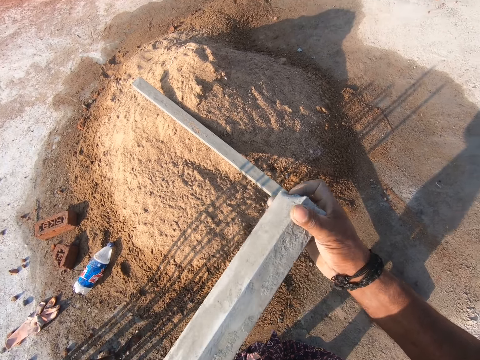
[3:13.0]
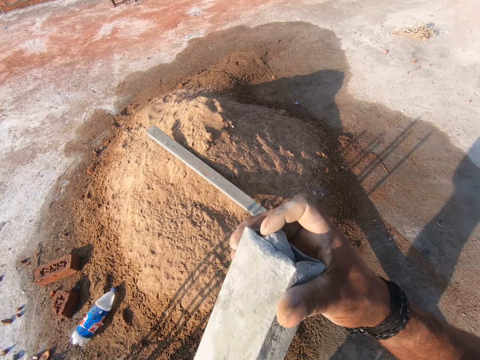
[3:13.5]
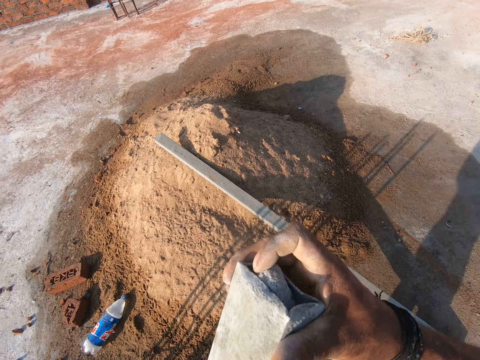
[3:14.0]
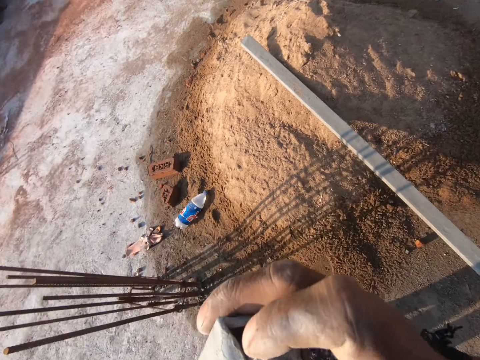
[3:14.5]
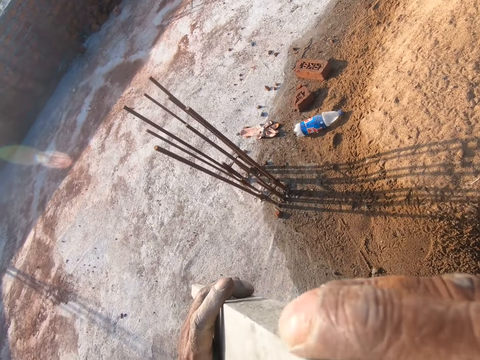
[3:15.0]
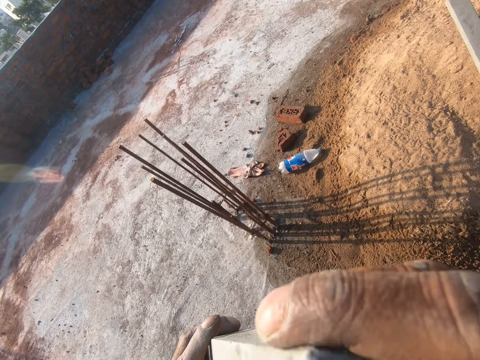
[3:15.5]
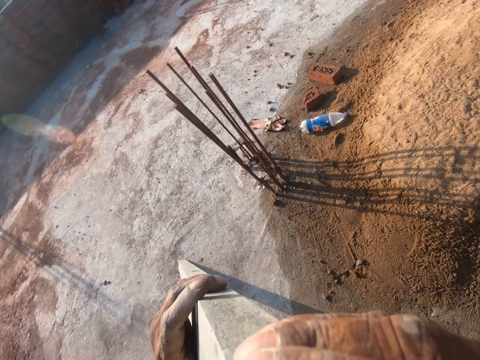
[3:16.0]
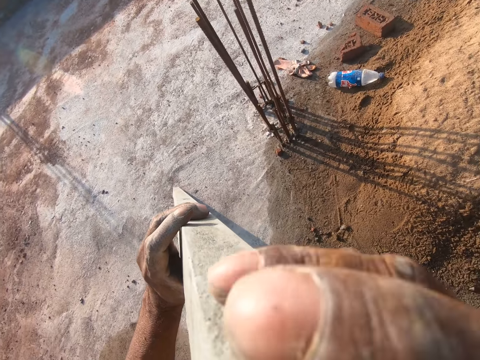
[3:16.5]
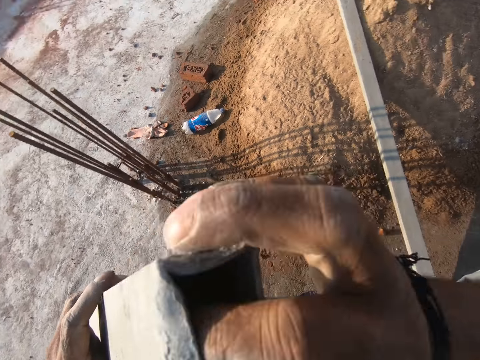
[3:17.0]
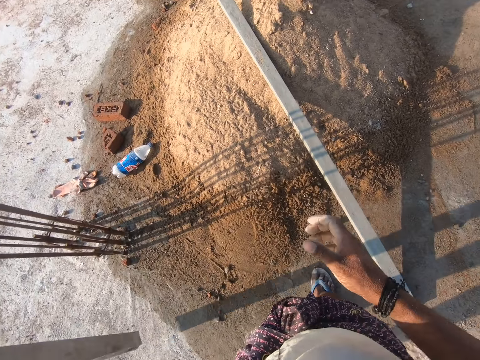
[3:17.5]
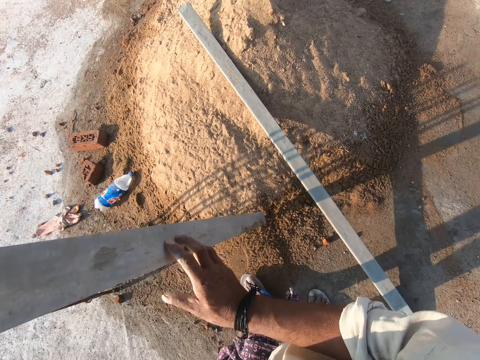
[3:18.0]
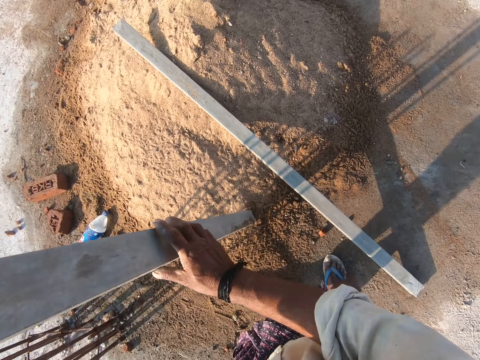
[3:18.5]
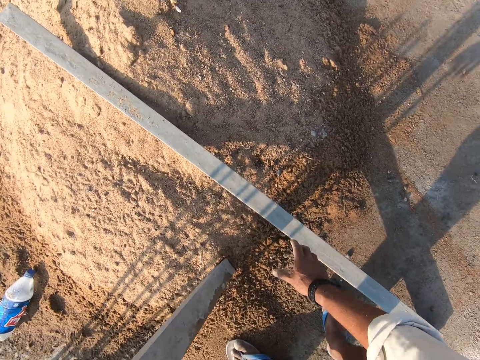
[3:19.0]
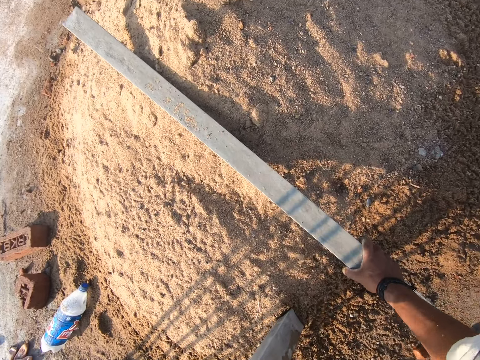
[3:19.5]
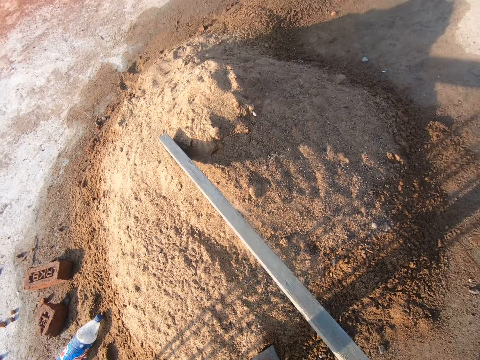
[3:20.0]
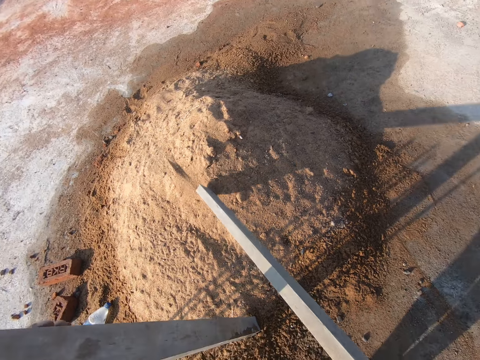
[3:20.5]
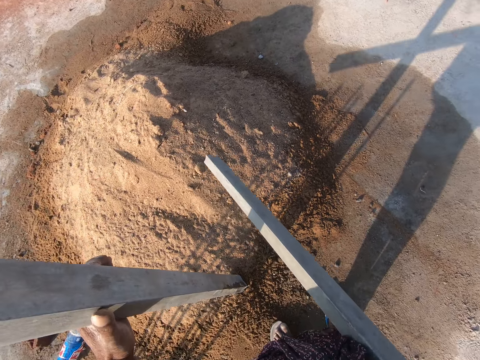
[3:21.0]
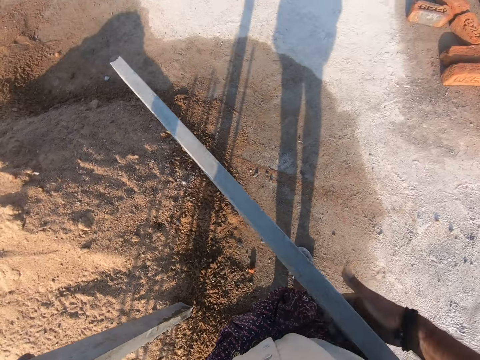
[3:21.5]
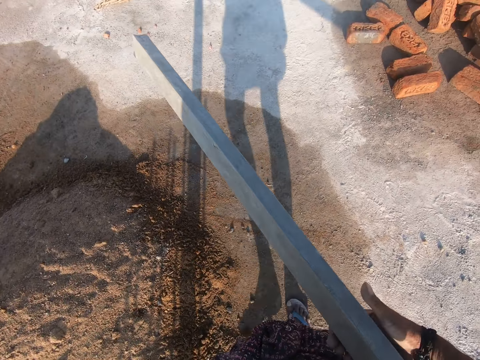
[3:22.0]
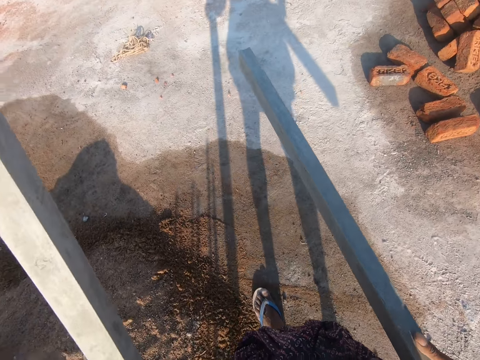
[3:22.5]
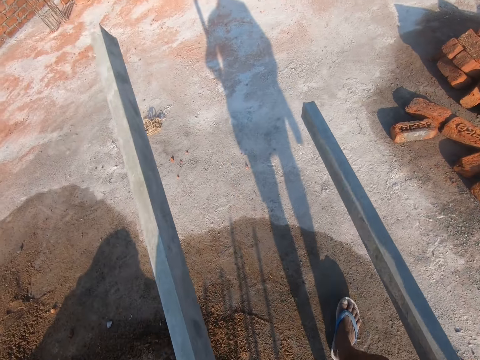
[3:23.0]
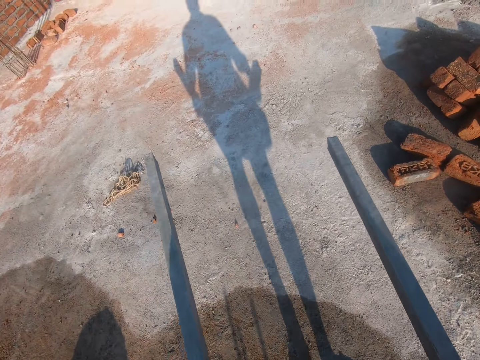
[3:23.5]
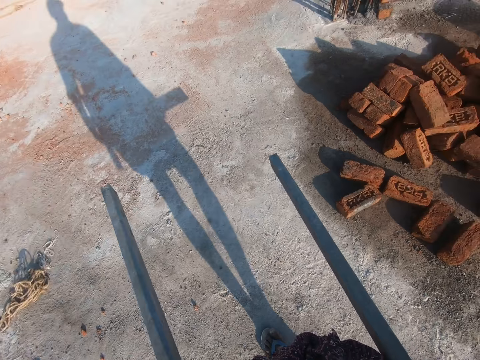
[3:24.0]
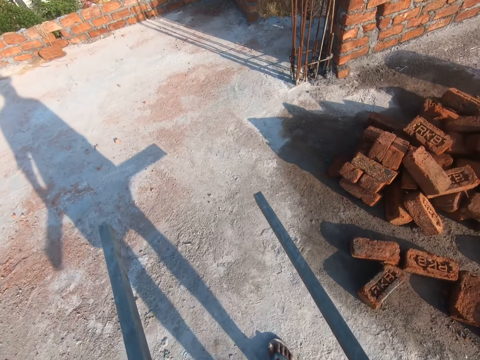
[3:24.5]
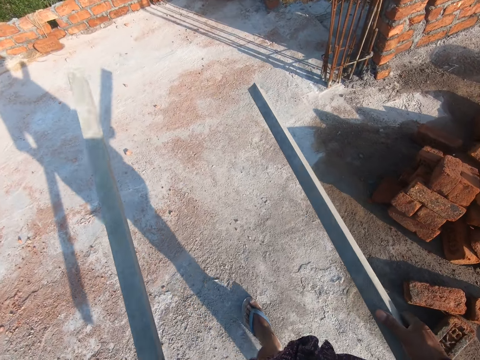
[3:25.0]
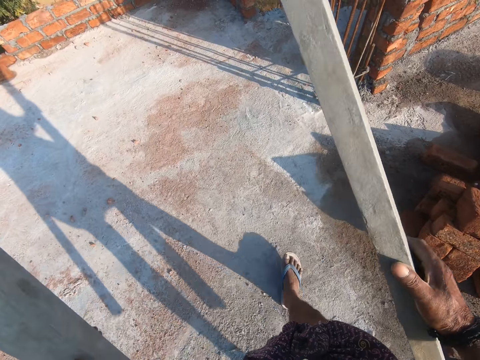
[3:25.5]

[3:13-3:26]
The camera wearer tilts a plaster iron bar. He picks up the plaster iron bar from a heap of sand on the floor with his right hand. He adjusts the plaster iron bar on his right hand. He walks in a building's top floor.

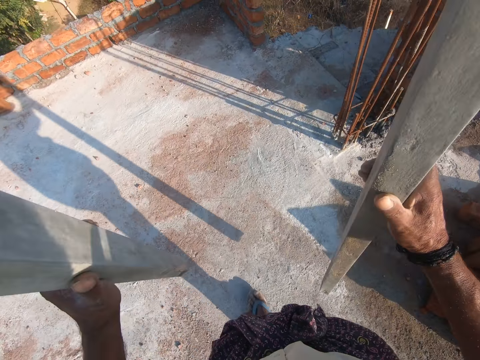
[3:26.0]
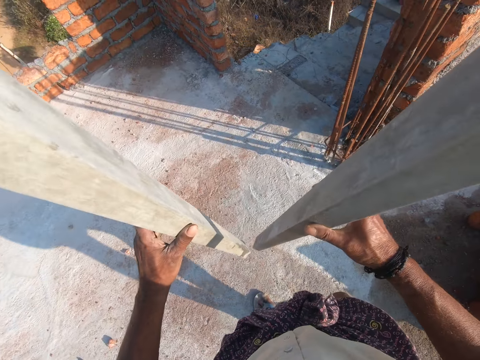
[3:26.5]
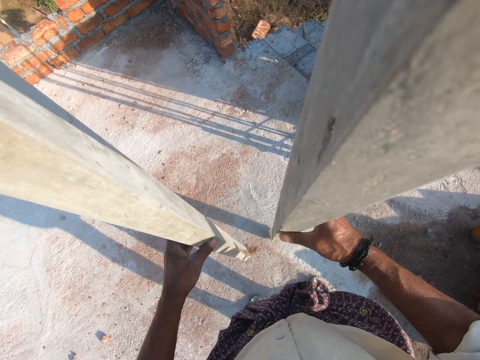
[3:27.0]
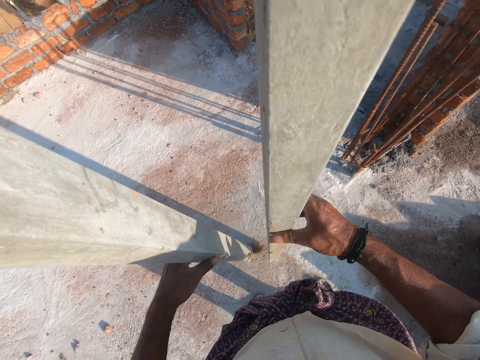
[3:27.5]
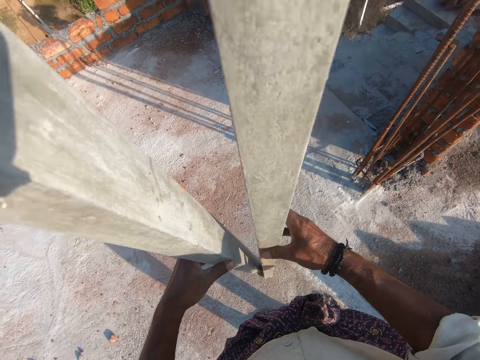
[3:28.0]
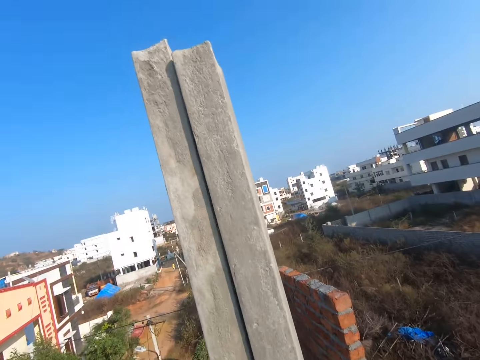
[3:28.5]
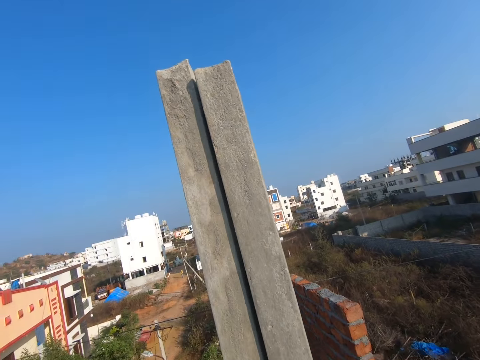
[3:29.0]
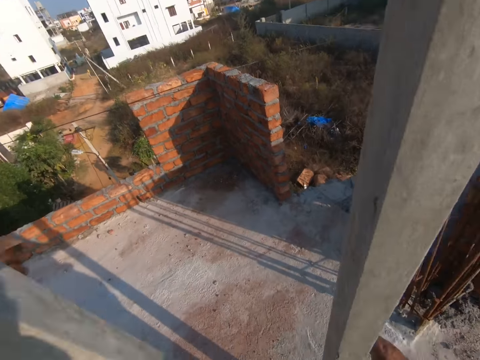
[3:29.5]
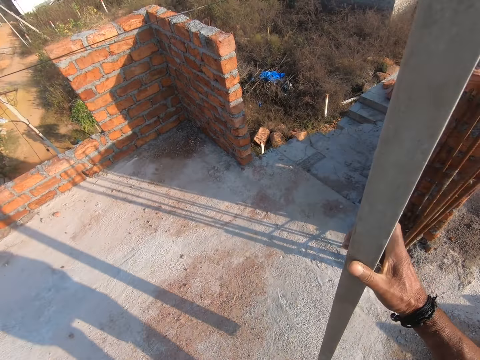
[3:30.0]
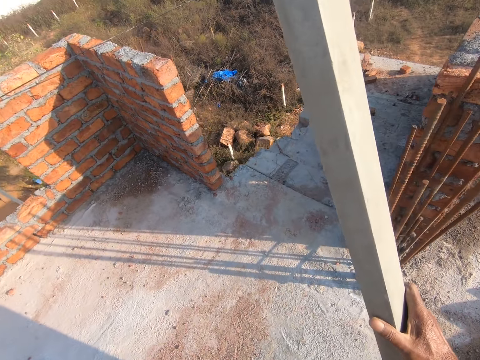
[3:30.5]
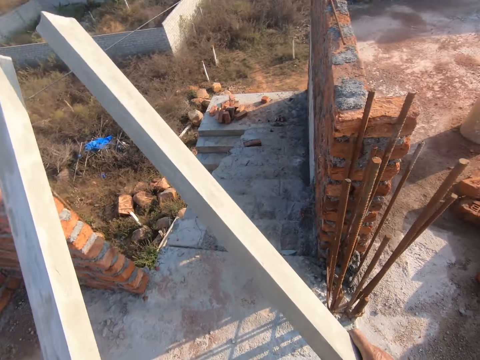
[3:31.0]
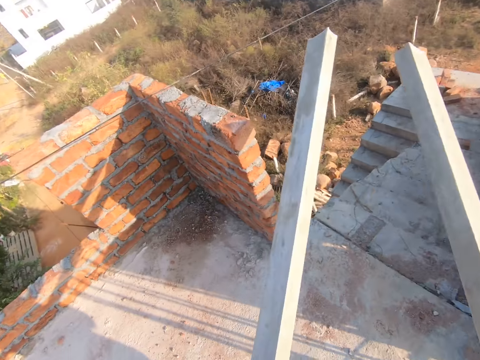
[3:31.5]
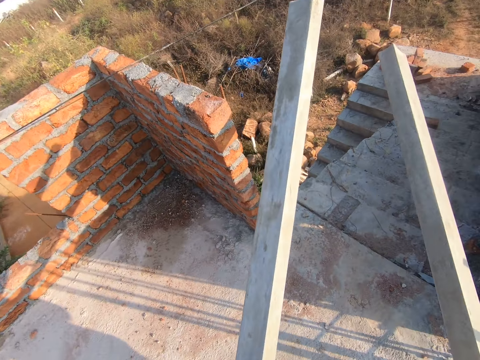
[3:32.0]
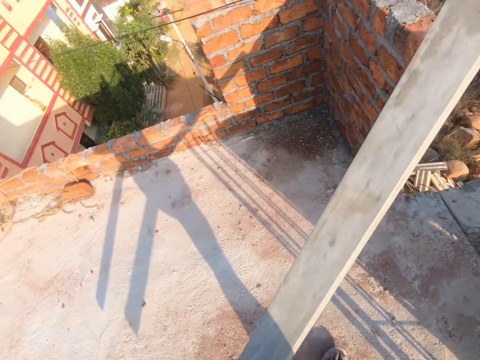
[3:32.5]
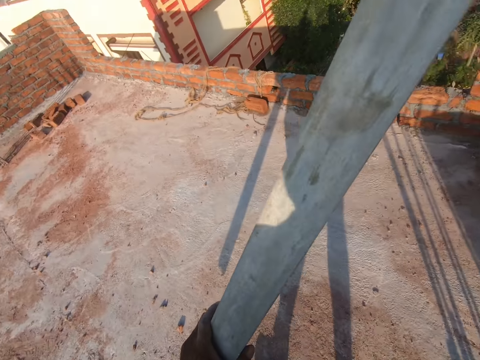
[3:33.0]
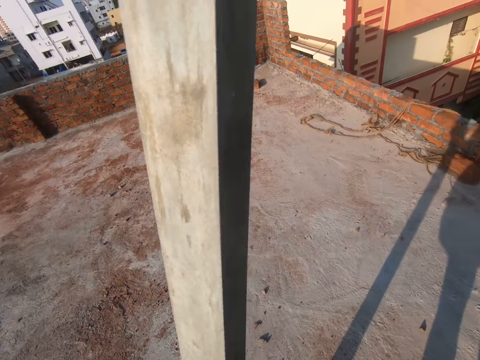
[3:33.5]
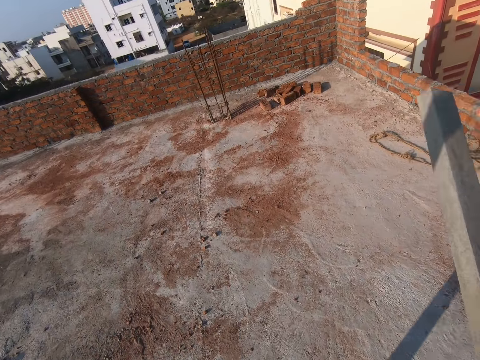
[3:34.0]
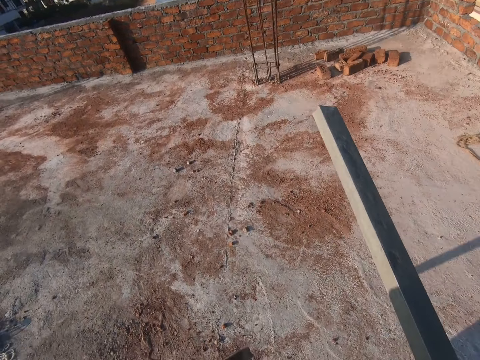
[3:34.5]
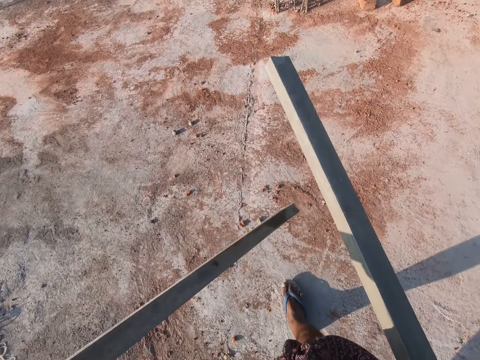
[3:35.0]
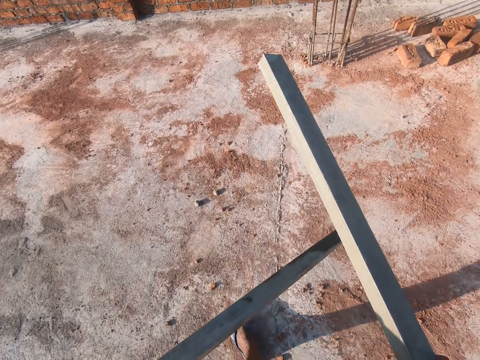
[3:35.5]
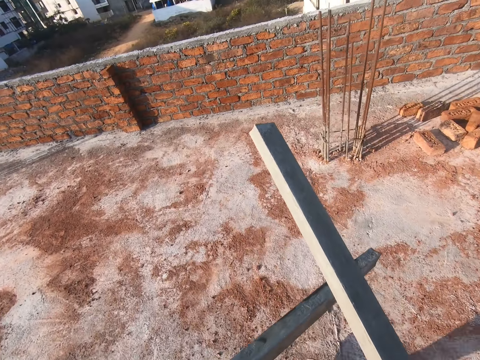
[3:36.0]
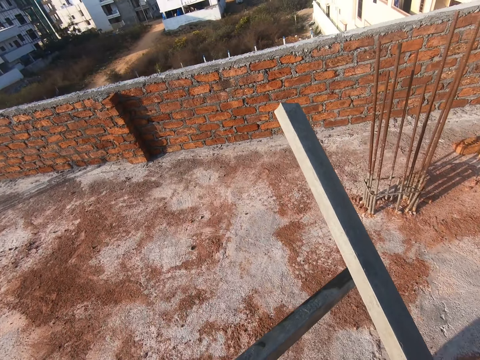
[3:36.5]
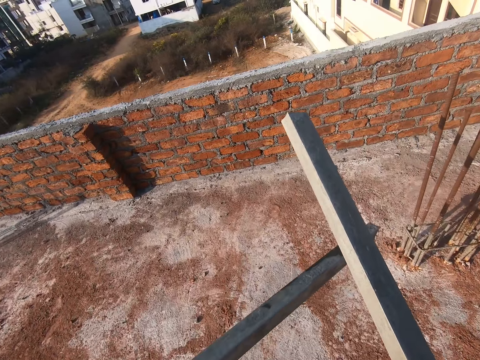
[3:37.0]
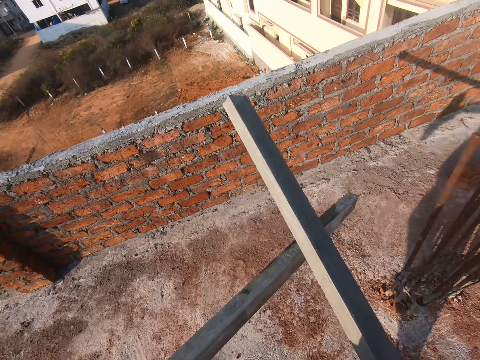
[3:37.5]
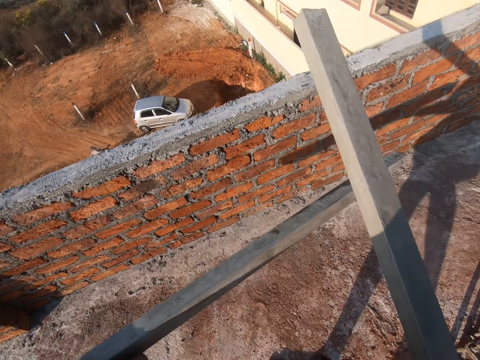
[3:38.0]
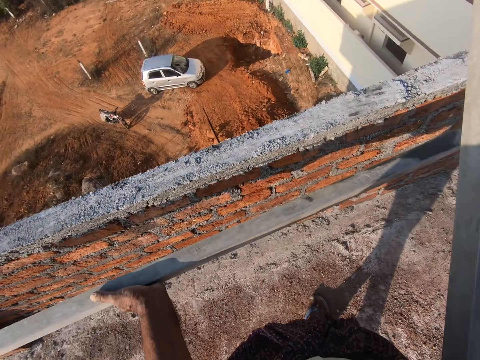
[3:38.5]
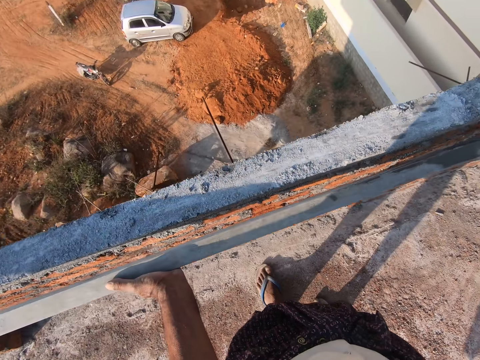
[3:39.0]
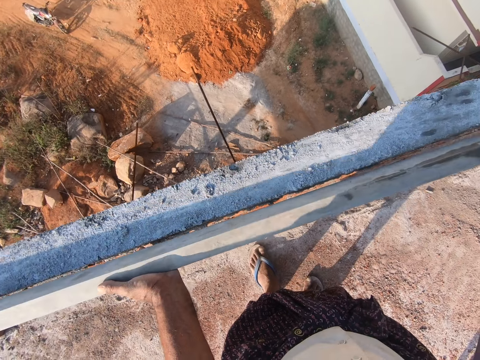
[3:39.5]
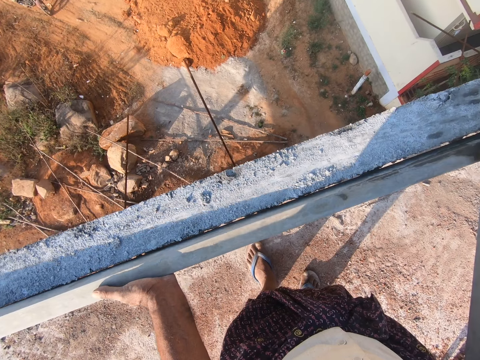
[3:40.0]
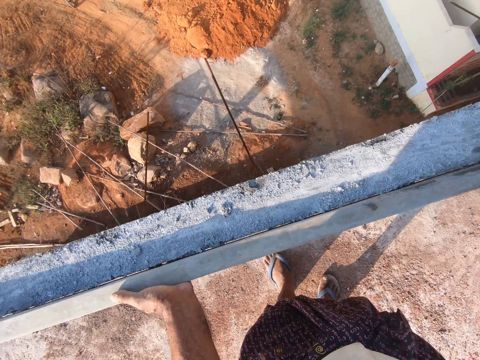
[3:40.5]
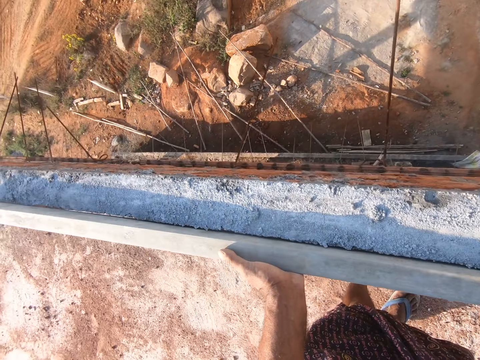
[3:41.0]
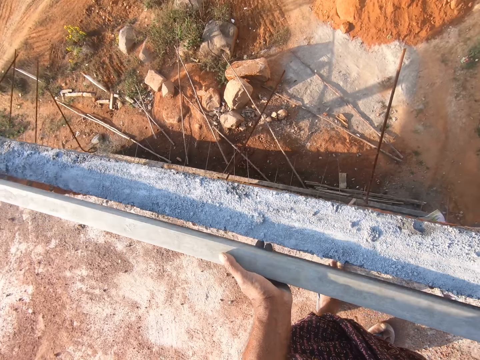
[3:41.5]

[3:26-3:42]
The camera wearer places the plaster iron bars on the top floor. They lift the plaster iron bars from the top floor. They walk in the building's top floor. They place the plaster iron bar on a concrete wall.
